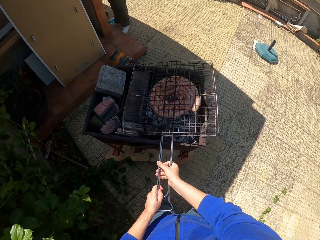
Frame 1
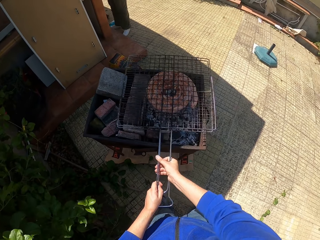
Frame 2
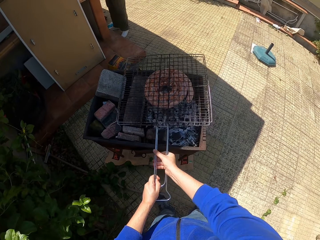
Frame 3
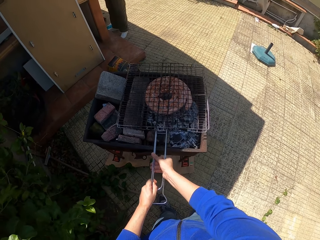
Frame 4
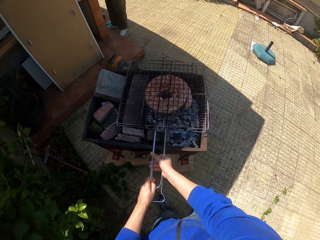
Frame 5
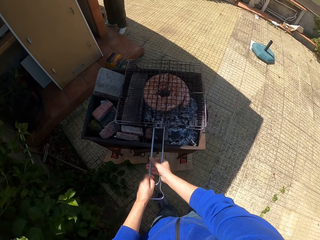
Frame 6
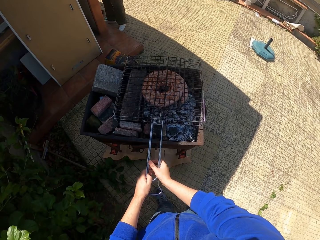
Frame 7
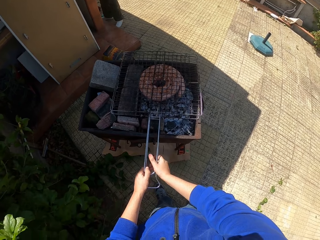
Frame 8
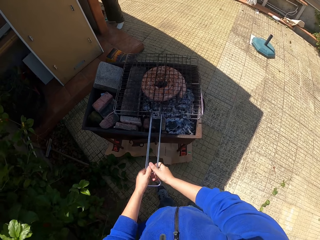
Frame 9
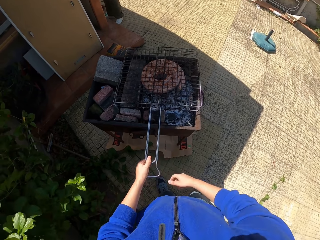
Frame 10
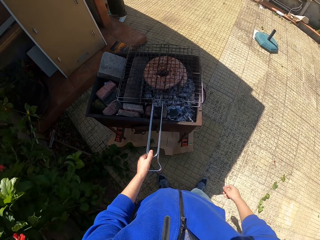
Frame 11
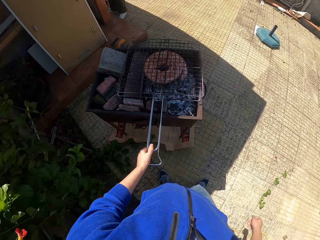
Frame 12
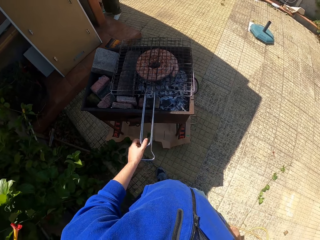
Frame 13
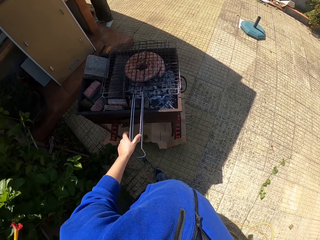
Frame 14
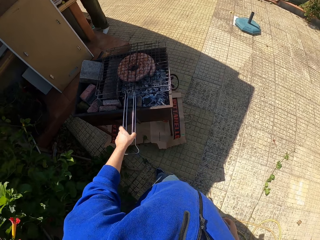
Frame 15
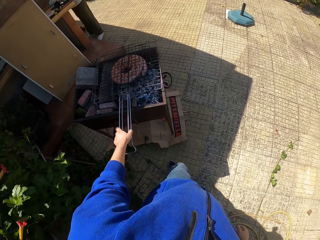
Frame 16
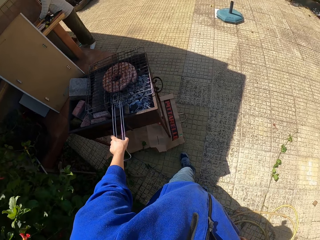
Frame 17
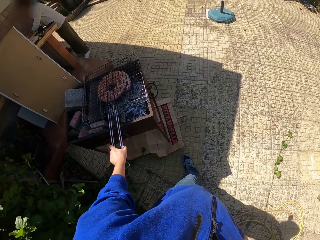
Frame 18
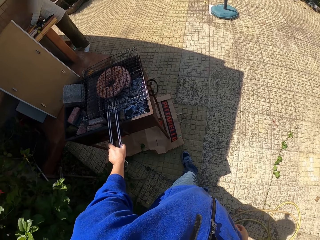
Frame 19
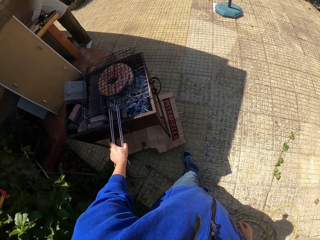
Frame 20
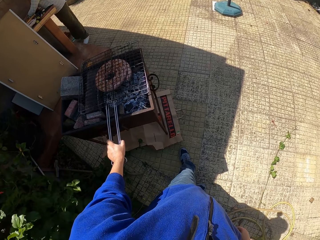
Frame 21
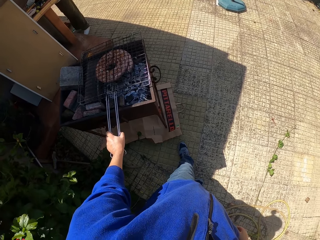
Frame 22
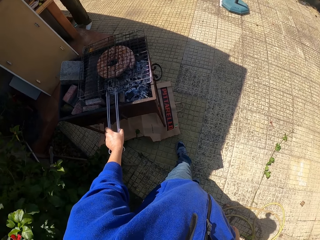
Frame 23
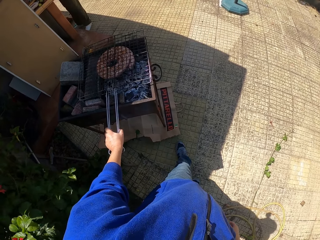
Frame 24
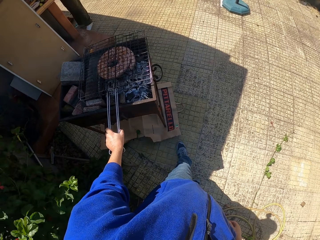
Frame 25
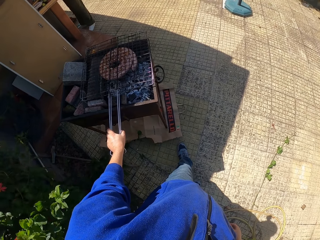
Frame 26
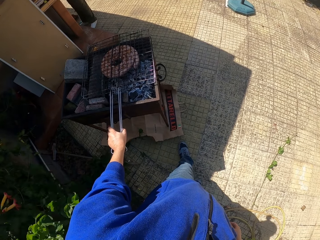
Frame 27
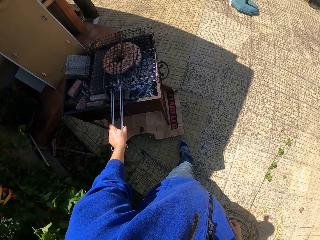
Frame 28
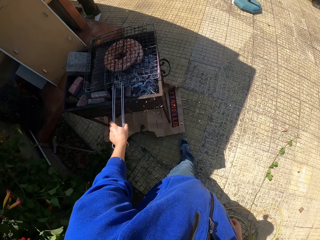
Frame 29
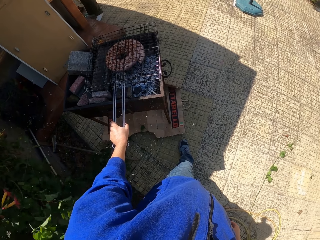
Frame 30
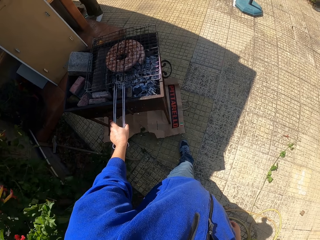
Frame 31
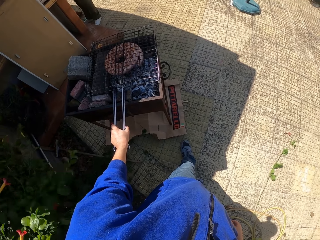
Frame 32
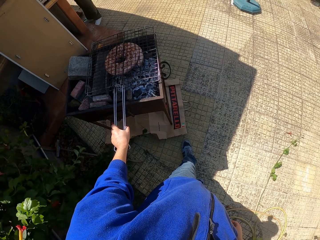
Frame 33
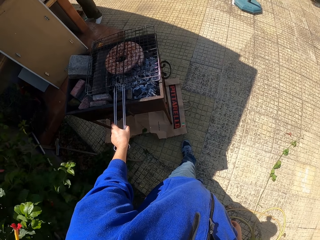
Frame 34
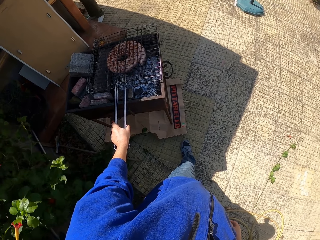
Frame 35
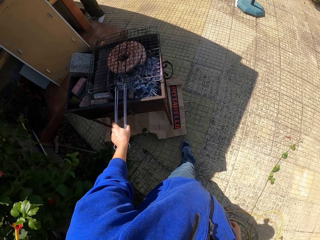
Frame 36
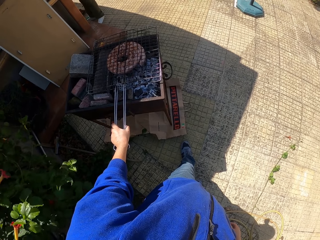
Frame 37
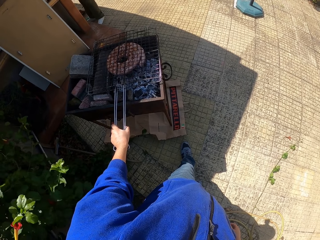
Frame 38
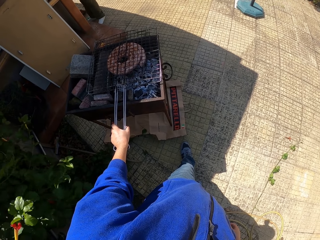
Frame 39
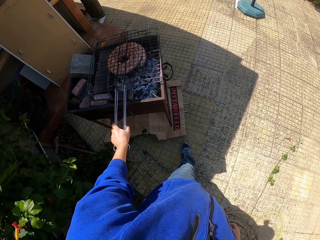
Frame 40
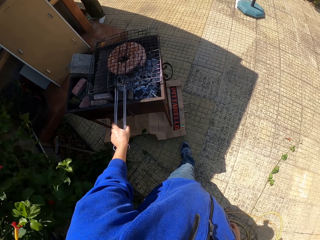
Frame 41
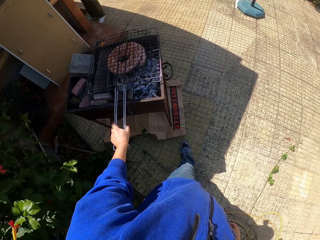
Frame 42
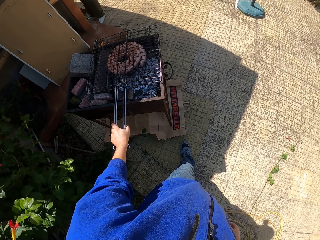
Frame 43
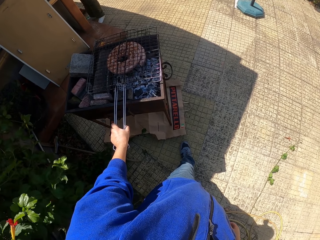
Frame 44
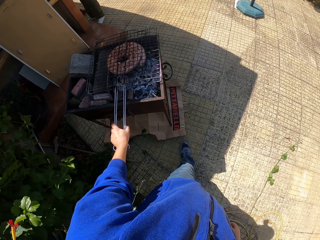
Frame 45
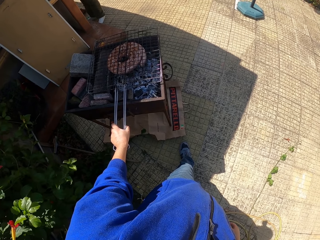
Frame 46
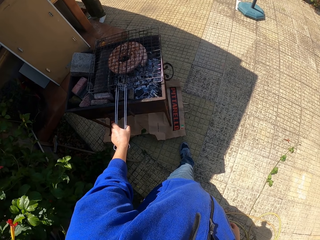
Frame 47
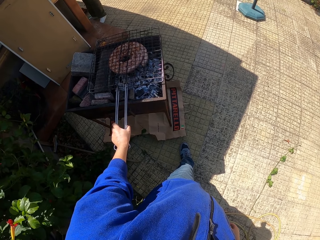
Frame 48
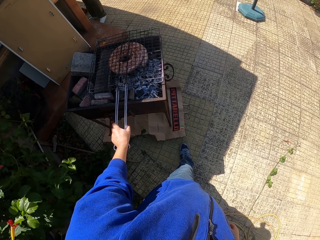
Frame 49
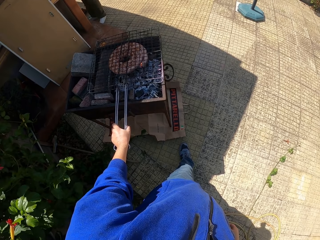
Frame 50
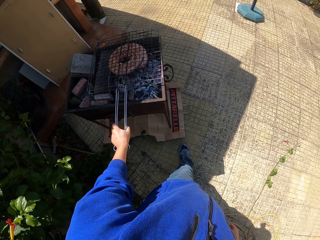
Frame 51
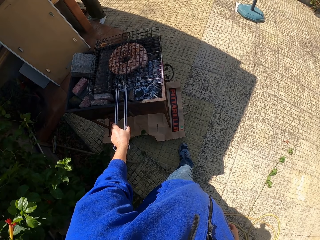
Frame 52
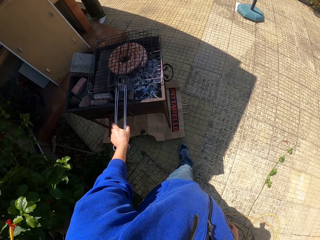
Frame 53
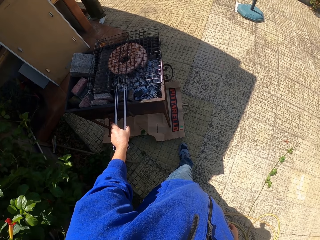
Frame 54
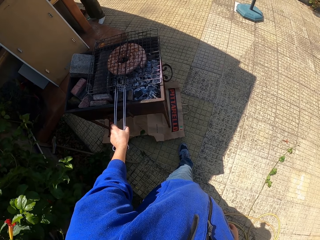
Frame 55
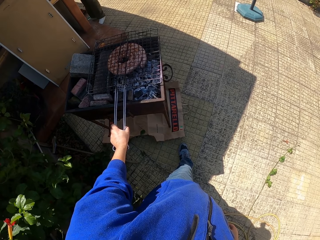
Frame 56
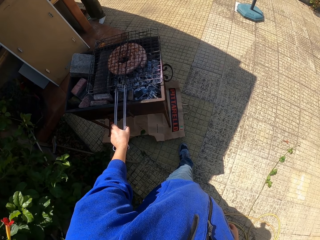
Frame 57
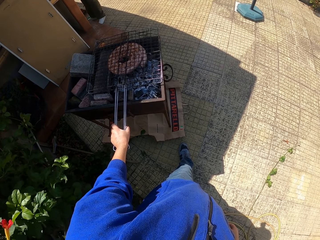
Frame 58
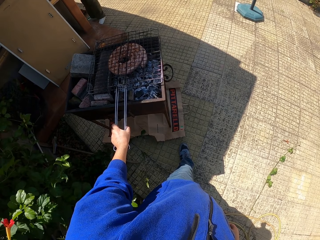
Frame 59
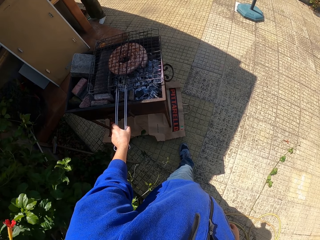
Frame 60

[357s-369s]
The camera wearer lifts the grill, drops the grill and moves a hand along the grill. He holds the grill grate on the stove with his left hand. He removes a hand from the grill, repositions a hand on the grill and presses the grill.

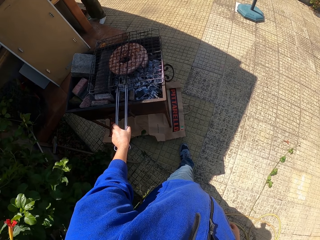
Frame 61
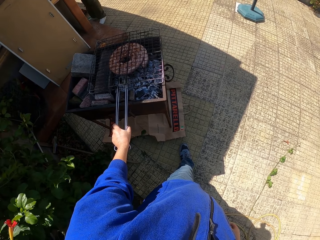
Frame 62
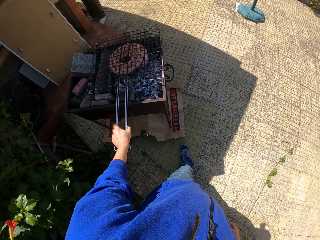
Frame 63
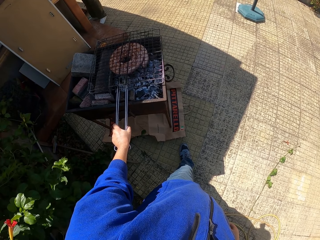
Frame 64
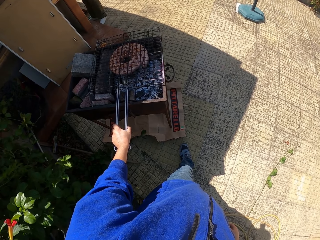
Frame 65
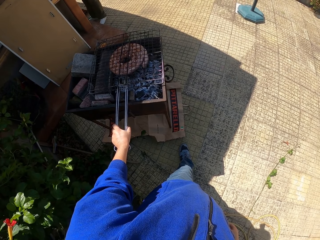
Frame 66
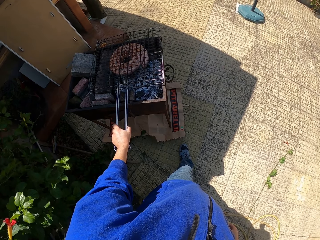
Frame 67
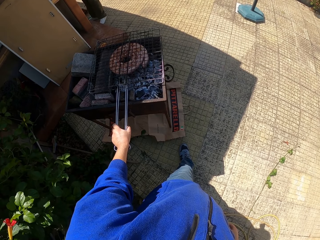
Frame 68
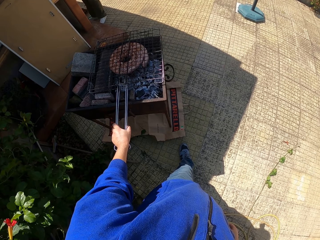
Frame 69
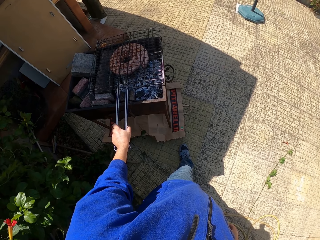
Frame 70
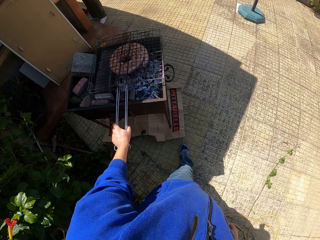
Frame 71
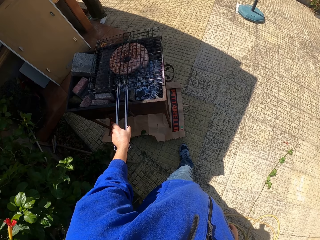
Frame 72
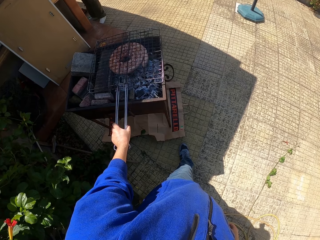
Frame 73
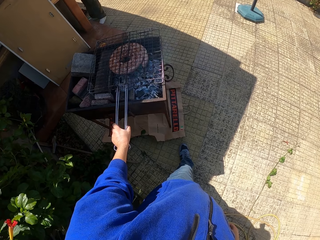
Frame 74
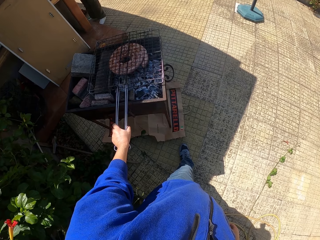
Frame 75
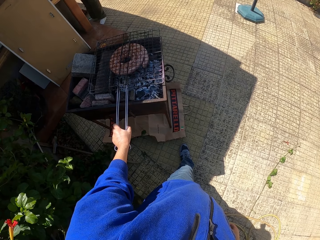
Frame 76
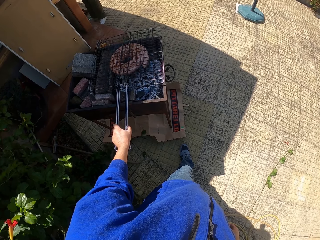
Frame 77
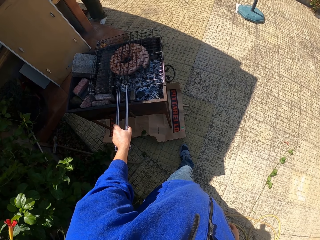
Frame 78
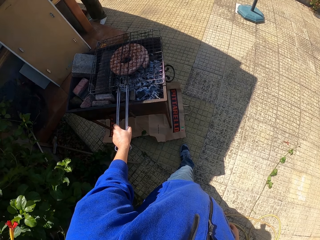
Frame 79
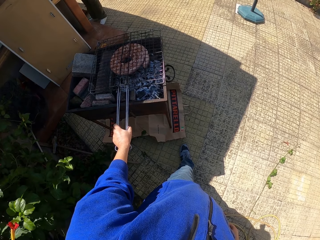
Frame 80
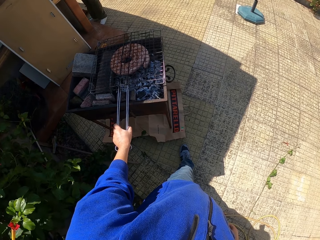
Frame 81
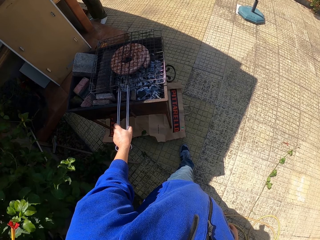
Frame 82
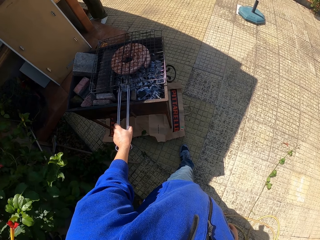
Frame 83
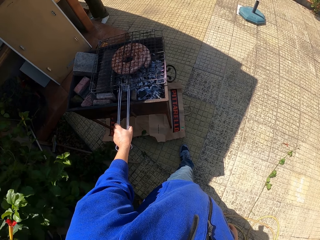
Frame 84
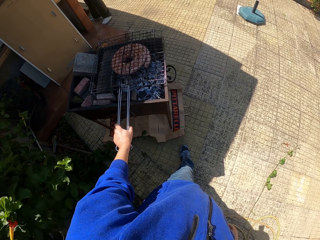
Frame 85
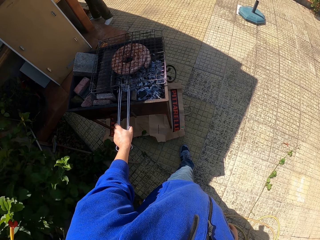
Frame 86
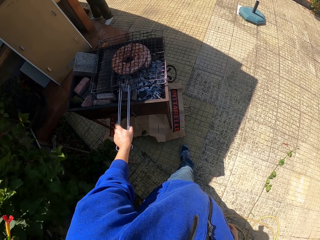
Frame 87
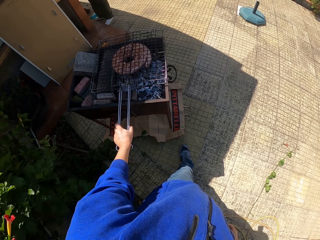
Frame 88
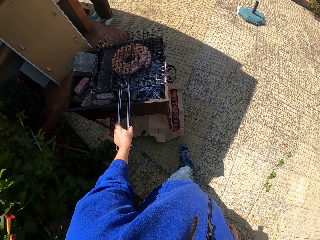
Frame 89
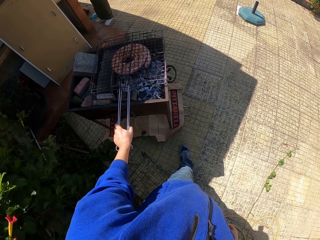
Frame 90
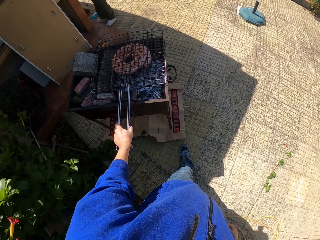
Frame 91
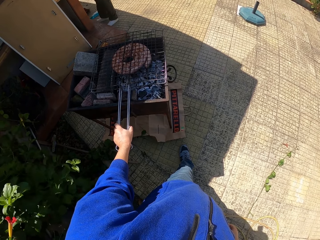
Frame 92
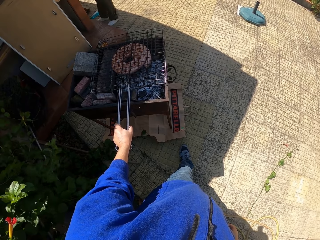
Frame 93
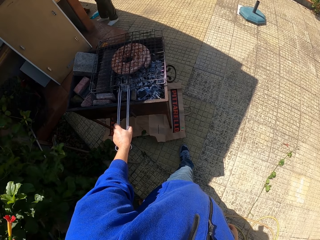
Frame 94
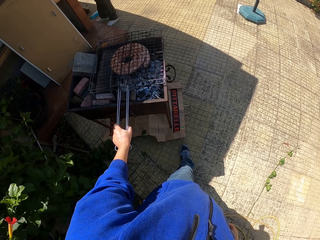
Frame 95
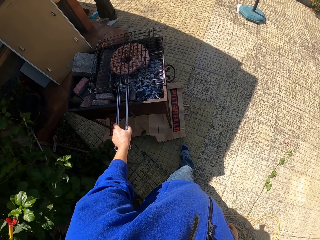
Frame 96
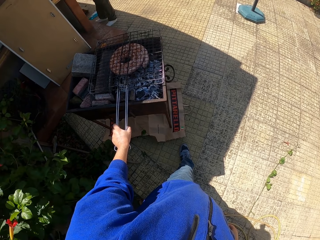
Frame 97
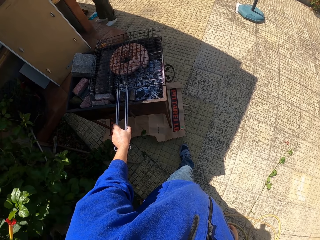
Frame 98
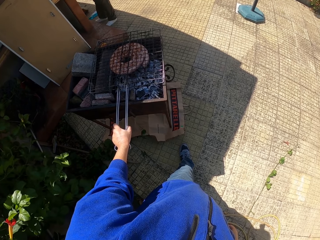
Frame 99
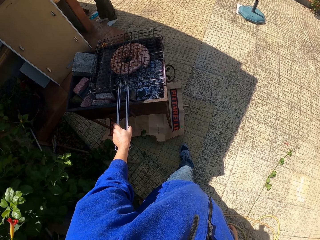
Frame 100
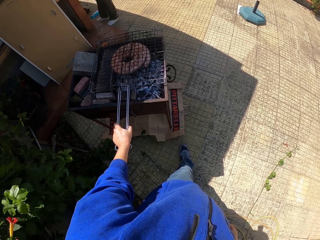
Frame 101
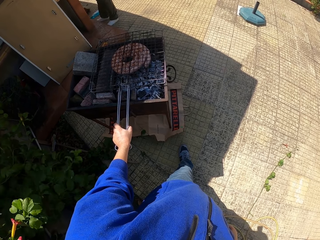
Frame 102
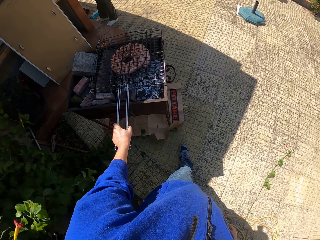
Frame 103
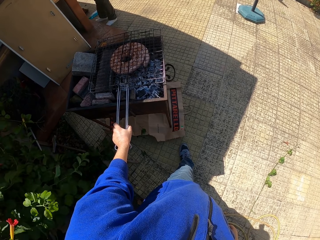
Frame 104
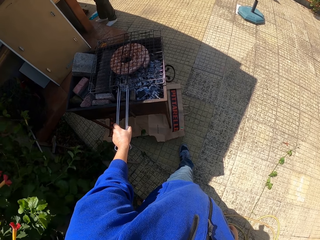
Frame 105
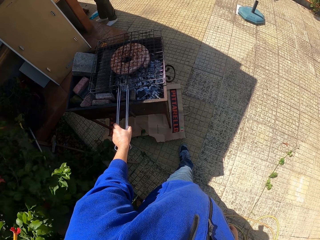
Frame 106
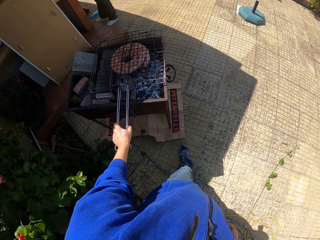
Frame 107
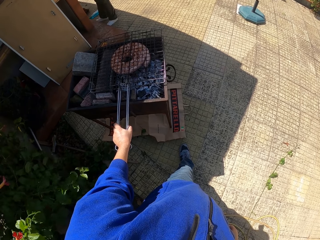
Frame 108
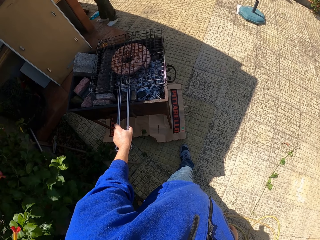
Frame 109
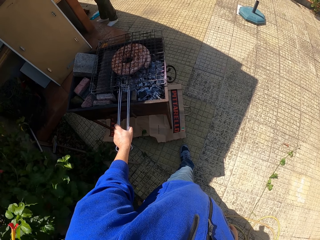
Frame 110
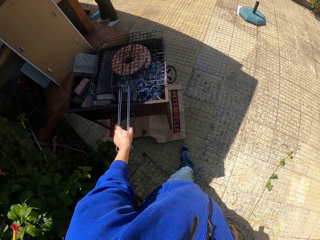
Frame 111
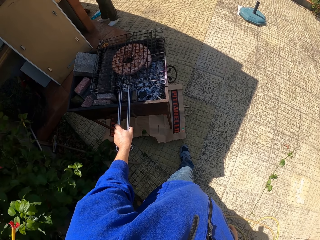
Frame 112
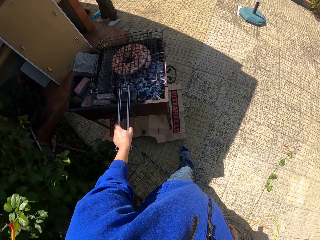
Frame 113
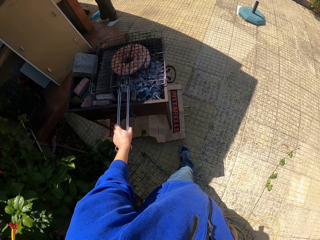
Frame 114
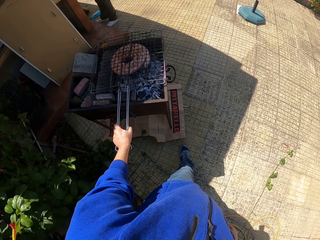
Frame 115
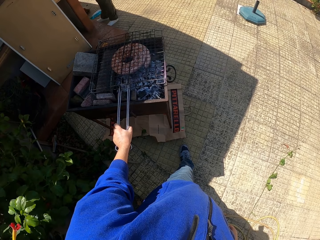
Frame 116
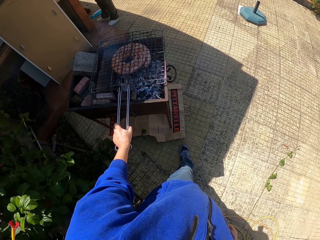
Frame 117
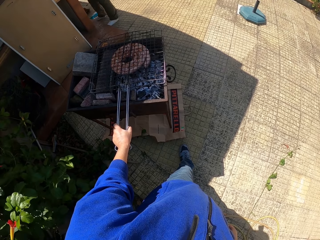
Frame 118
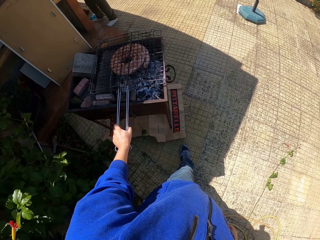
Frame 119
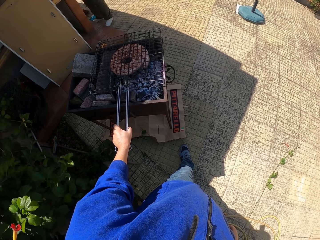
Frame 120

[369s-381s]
A lady moves aside.
